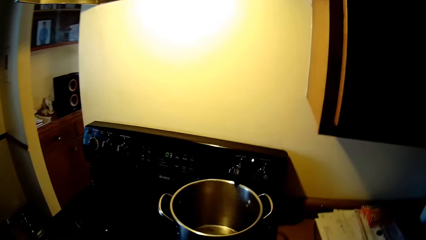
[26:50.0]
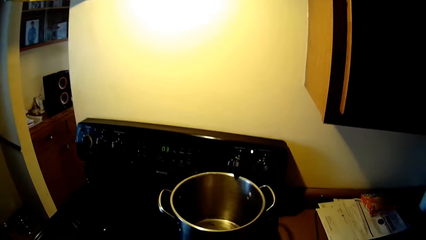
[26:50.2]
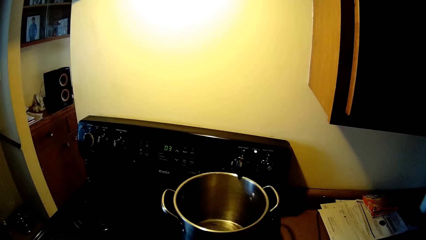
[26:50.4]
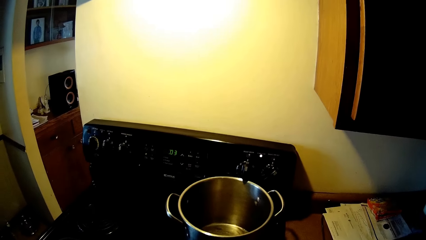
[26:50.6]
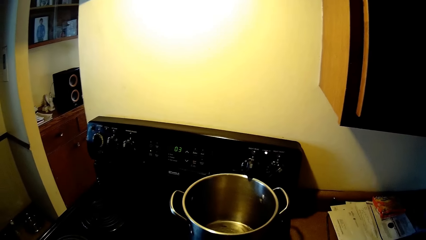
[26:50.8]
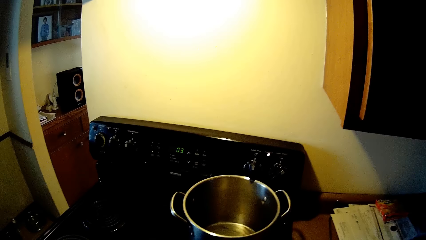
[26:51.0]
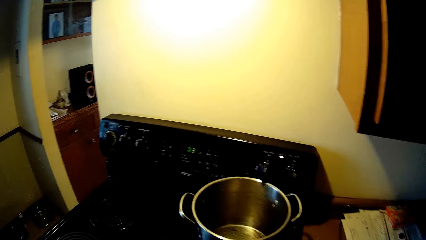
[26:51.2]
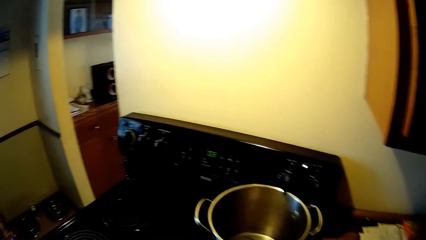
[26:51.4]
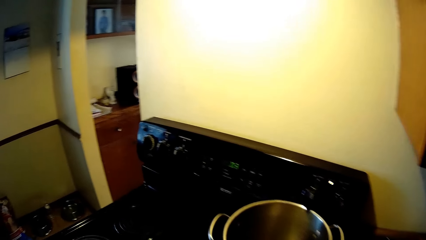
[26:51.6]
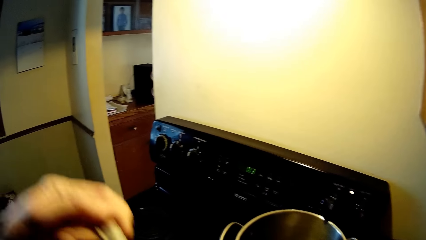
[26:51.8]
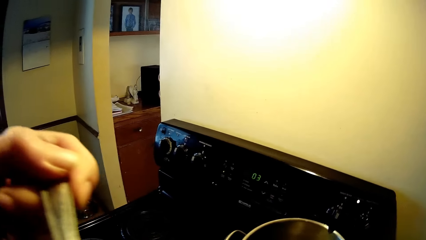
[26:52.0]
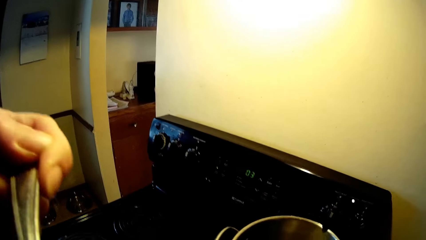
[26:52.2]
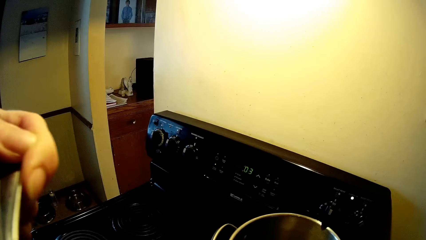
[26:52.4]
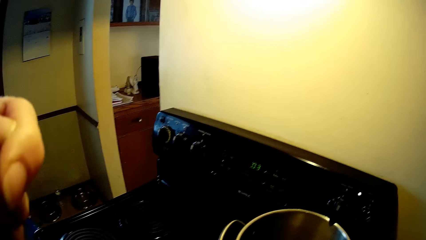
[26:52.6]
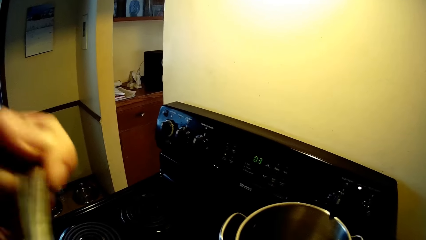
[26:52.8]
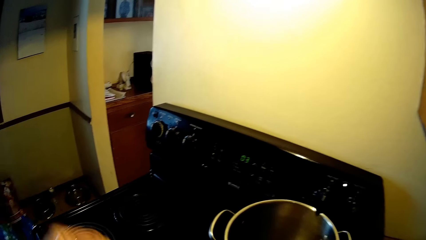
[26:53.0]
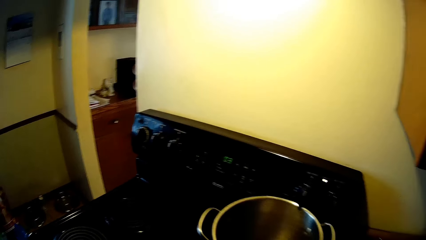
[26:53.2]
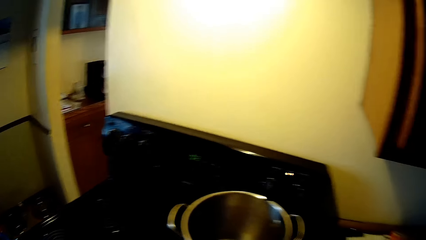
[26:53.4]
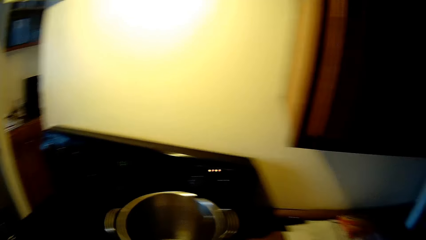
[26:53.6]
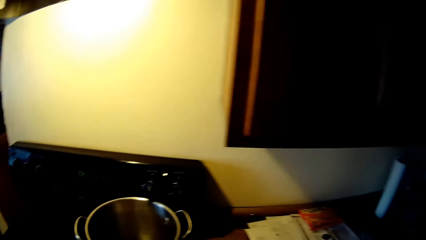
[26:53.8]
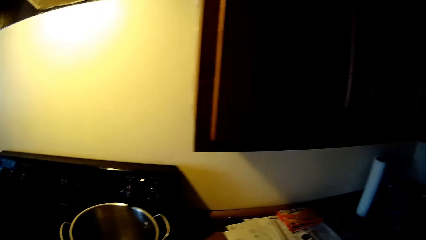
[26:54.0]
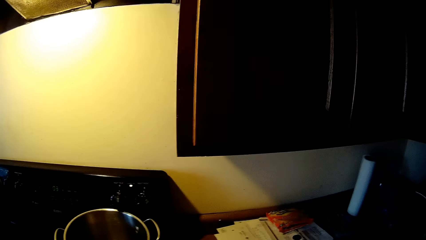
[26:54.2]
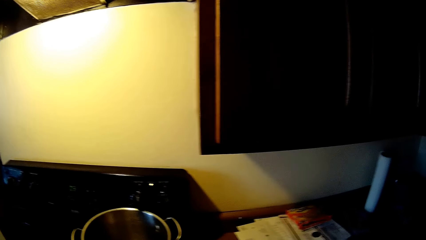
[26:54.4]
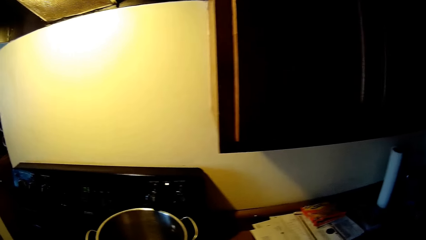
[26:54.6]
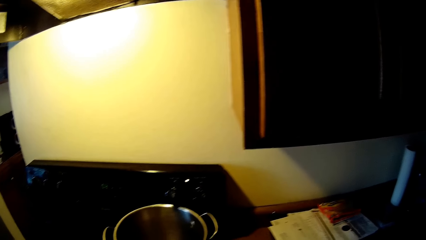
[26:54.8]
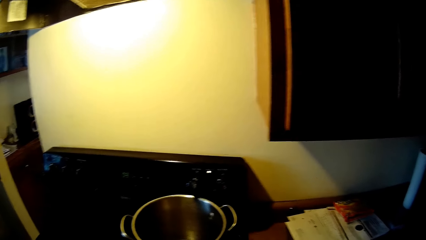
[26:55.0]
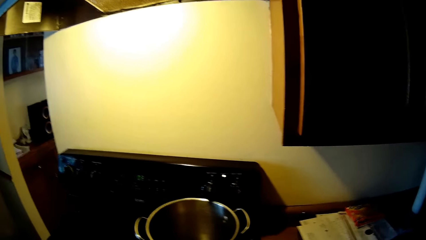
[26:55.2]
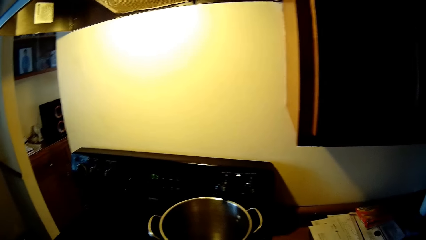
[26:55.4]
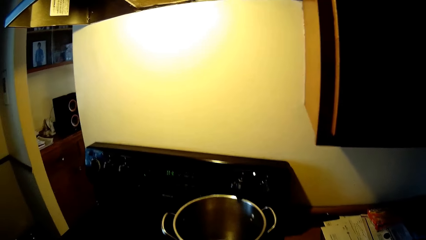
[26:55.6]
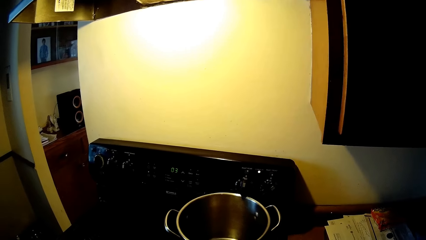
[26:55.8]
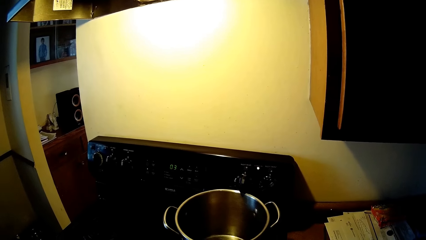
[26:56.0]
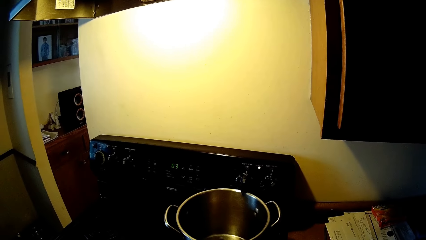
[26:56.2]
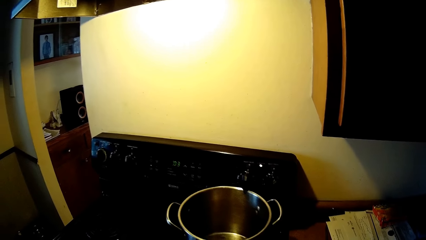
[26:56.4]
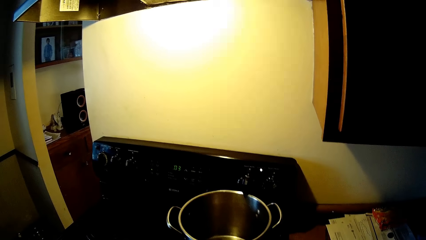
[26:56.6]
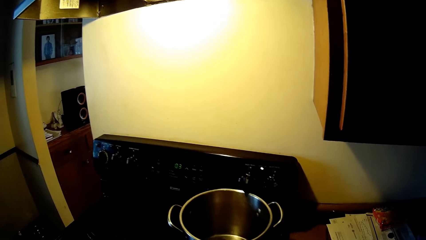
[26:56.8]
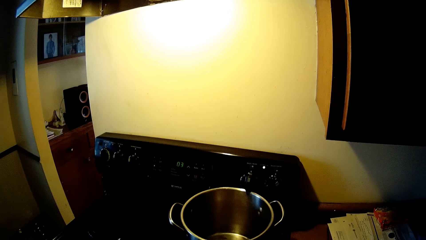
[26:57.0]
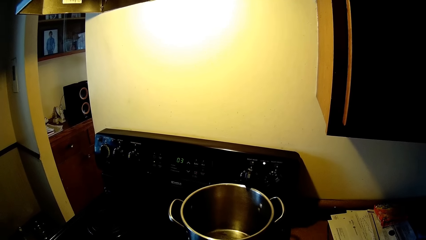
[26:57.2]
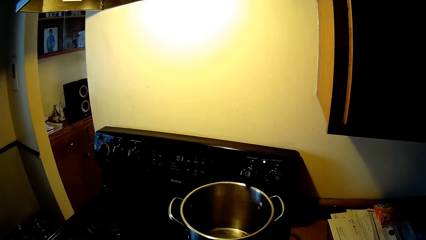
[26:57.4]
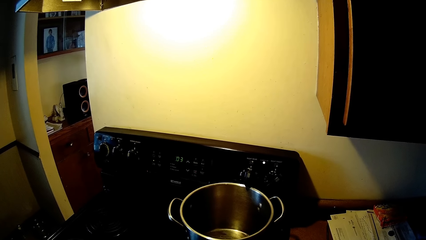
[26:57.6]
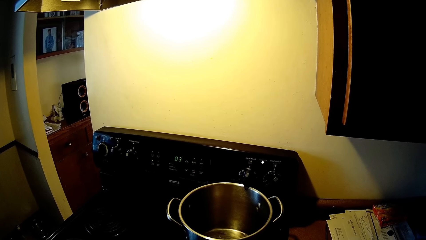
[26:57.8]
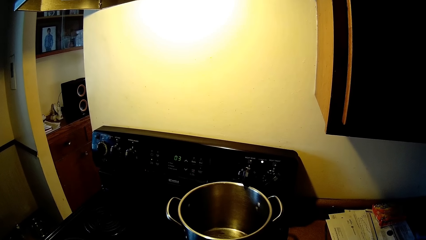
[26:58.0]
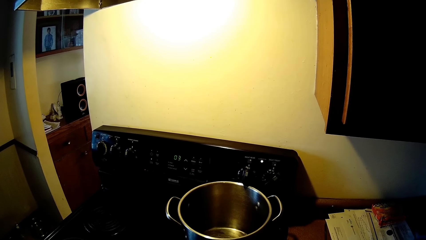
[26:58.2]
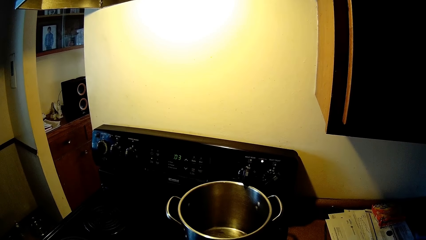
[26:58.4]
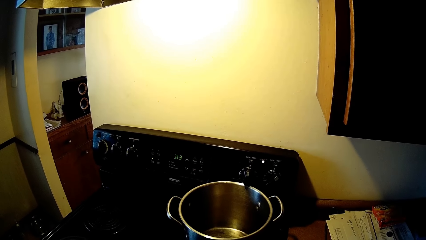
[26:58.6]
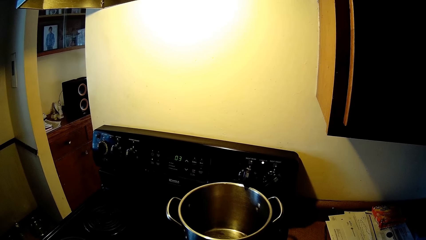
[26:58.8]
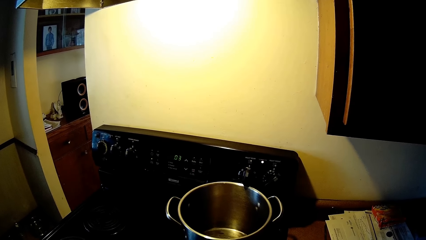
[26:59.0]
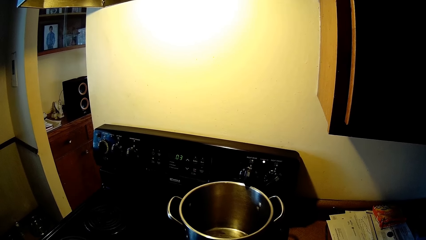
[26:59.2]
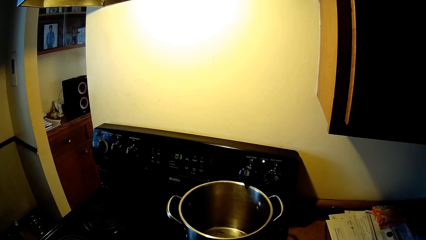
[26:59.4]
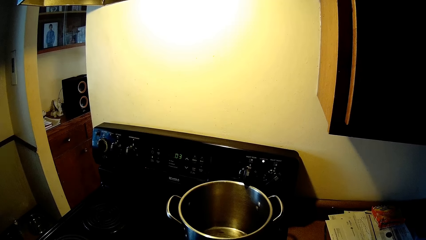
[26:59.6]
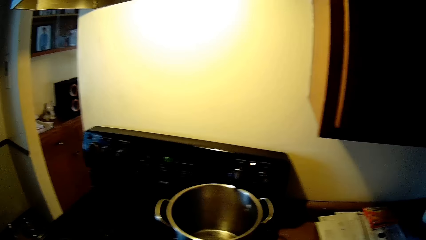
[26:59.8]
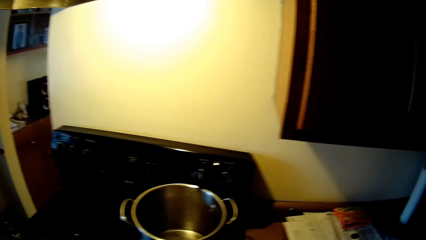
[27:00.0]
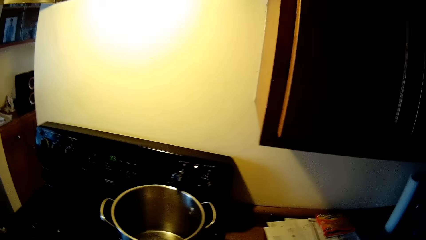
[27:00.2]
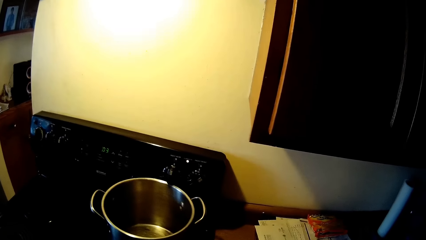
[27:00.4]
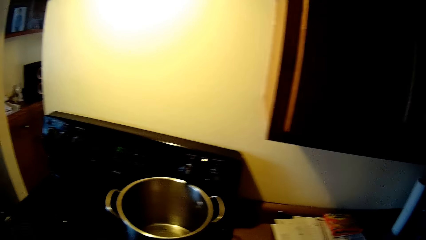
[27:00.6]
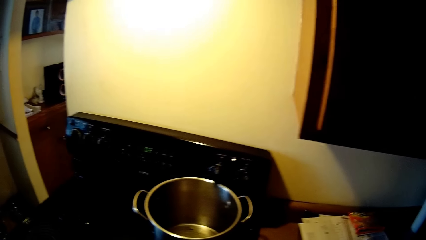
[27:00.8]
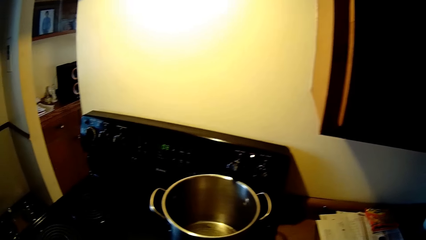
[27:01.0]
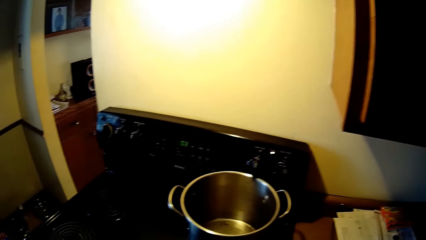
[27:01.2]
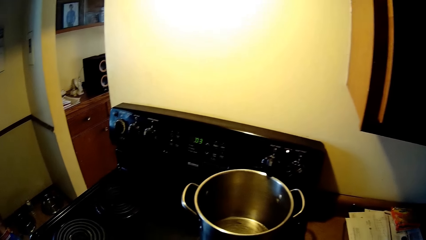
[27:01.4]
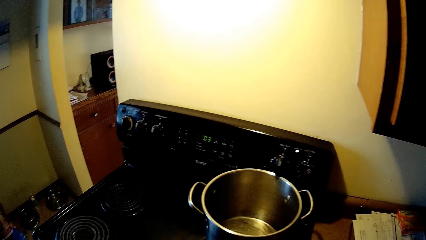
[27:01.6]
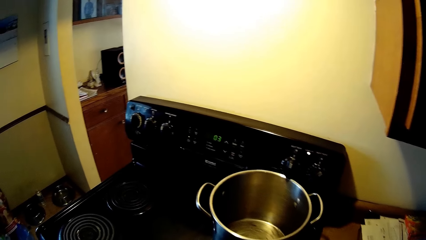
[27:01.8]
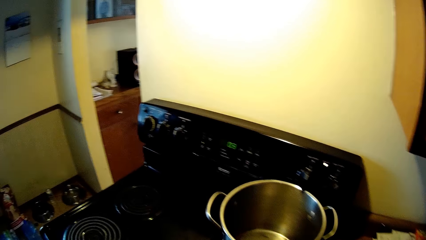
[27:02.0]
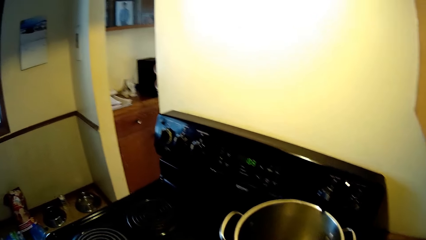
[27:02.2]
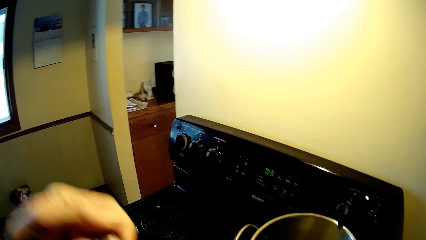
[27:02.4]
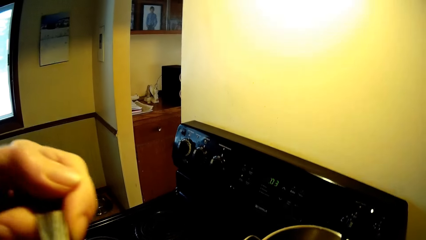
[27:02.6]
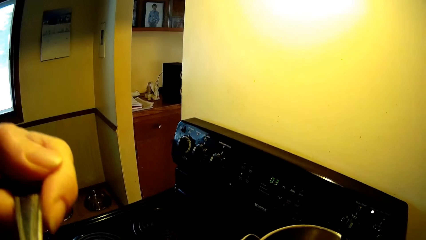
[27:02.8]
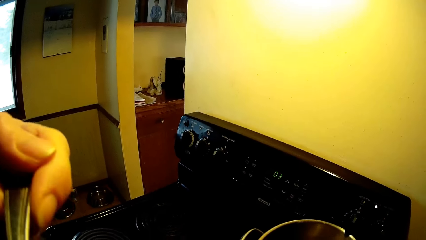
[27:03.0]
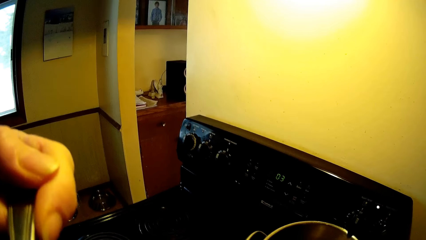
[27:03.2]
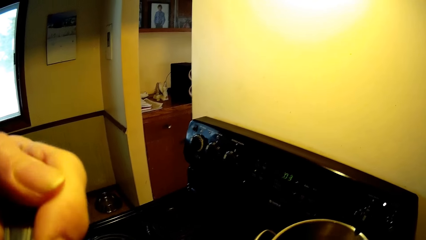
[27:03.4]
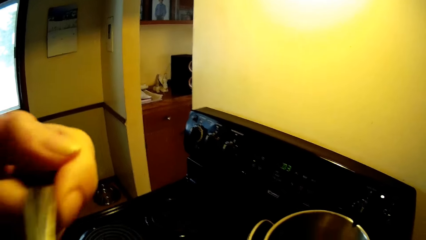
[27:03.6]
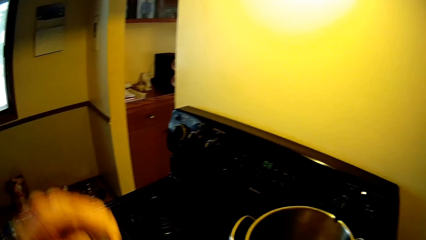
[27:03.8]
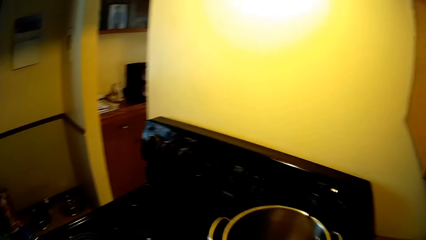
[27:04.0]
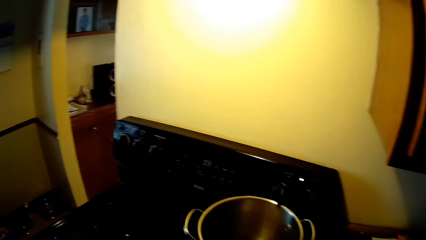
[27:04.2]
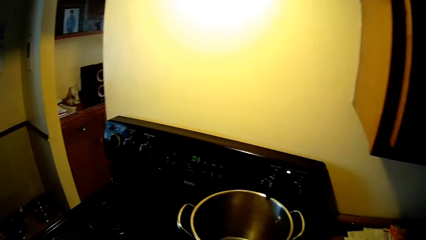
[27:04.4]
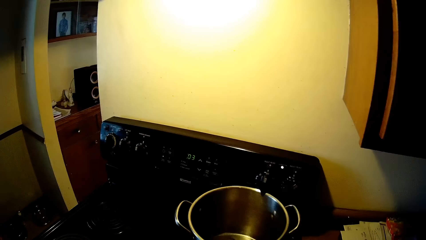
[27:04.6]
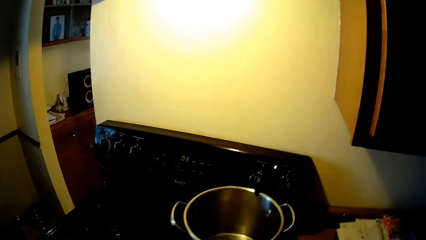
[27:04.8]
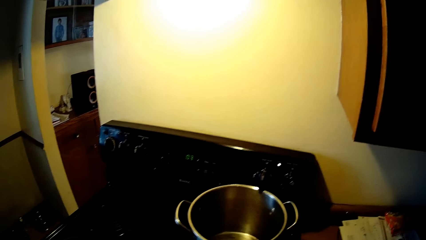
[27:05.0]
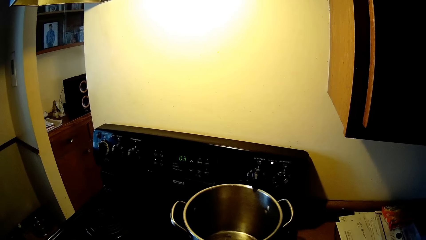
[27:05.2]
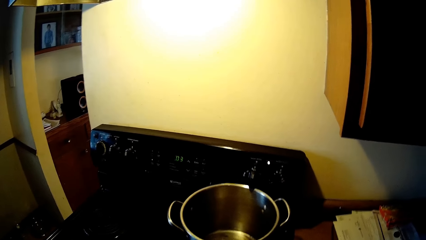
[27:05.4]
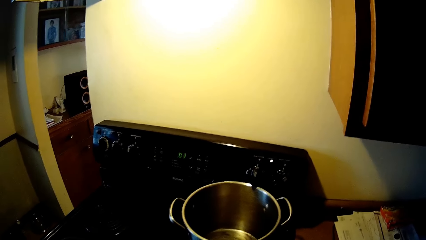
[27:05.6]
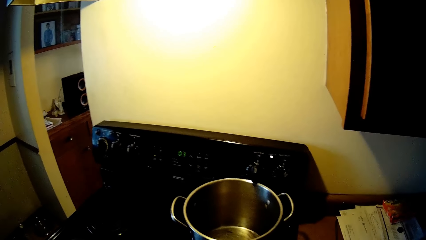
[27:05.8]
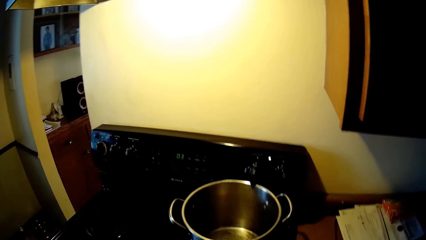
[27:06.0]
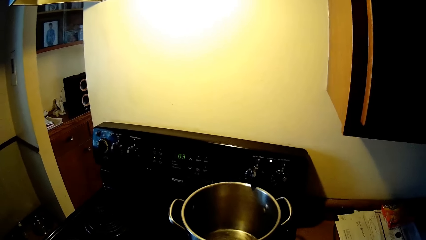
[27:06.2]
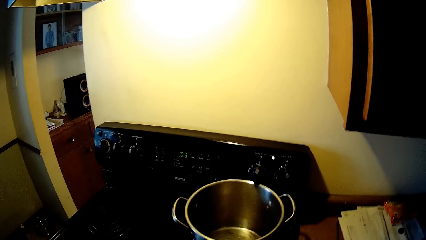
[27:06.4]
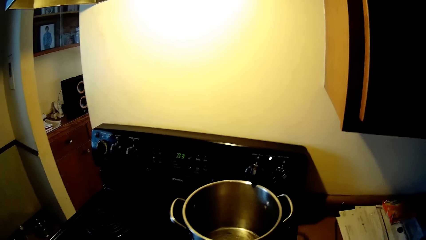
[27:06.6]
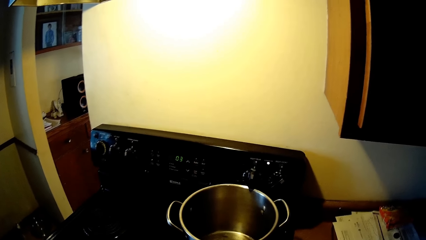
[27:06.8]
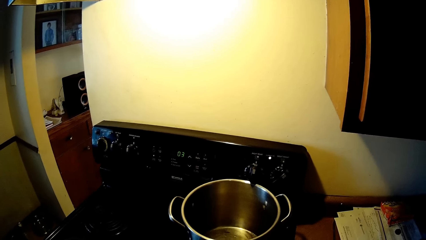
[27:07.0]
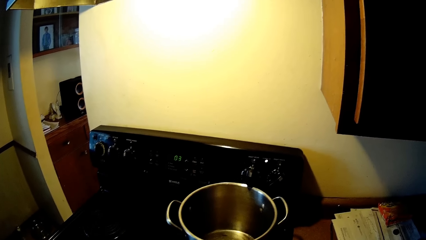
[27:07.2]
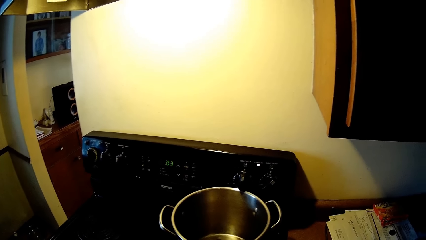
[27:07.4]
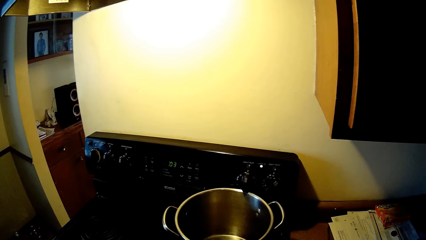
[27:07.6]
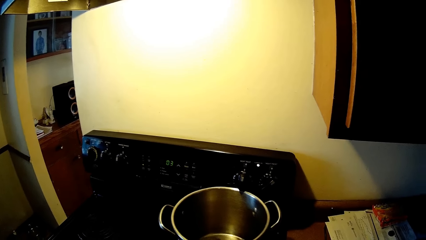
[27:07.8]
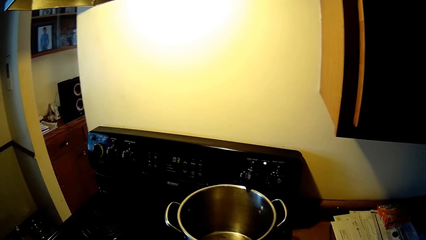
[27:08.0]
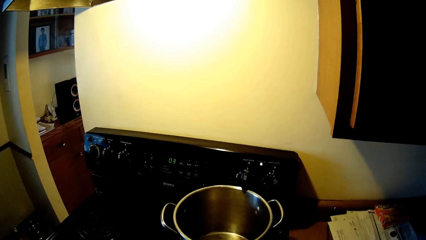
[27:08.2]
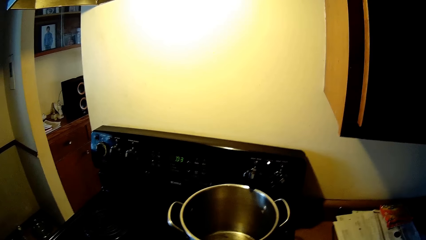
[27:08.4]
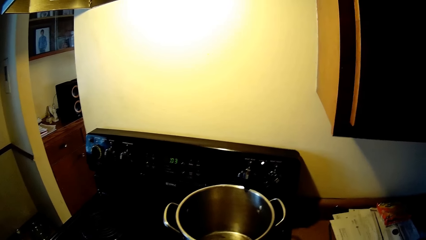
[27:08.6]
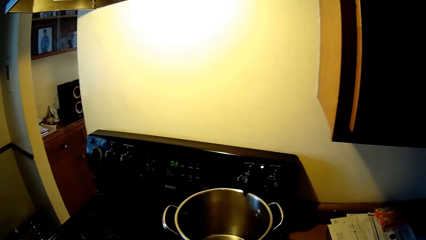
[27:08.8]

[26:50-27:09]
The camera wearer eats with a spoon in his left hand. He eats with the spoon in his left hand again.
